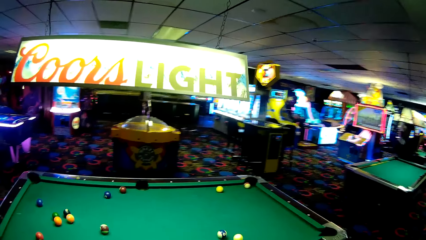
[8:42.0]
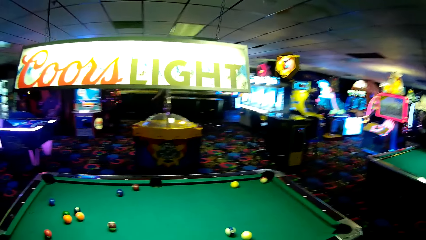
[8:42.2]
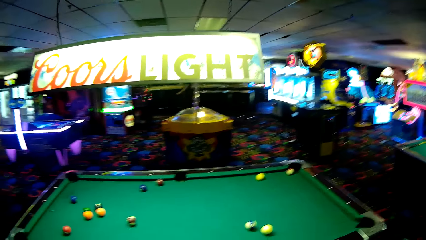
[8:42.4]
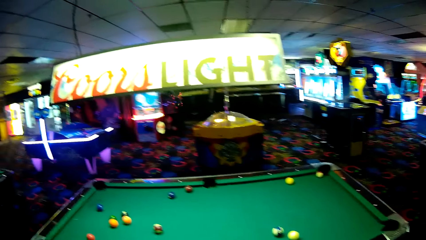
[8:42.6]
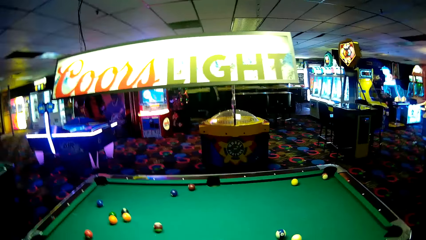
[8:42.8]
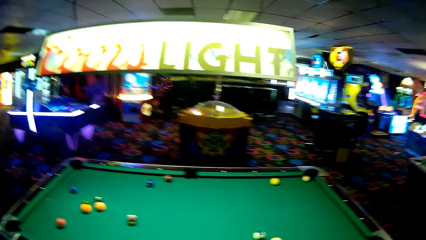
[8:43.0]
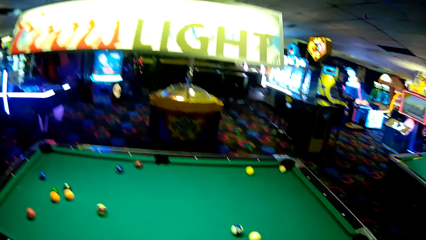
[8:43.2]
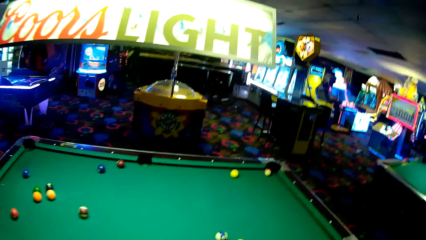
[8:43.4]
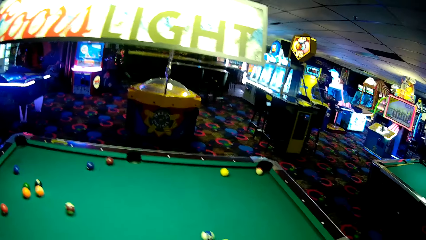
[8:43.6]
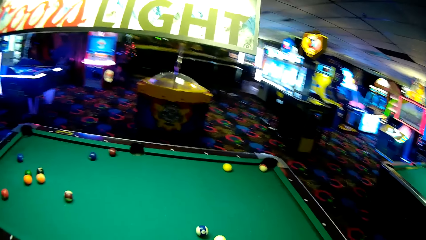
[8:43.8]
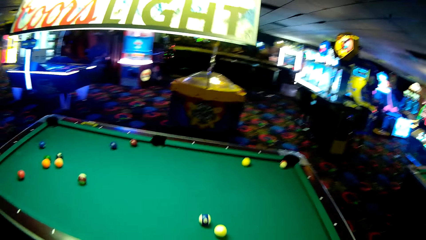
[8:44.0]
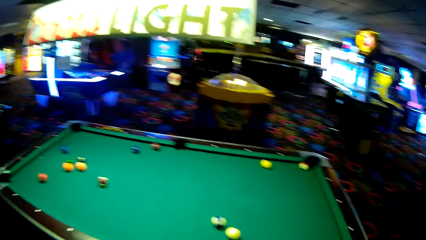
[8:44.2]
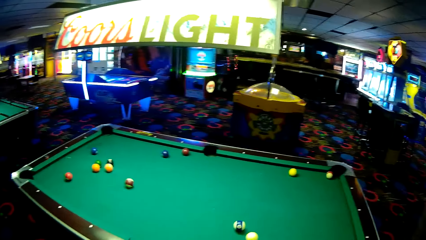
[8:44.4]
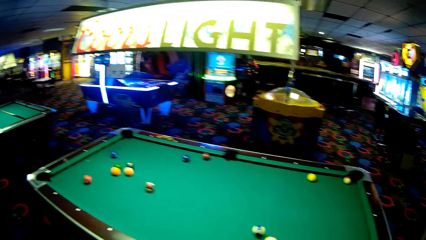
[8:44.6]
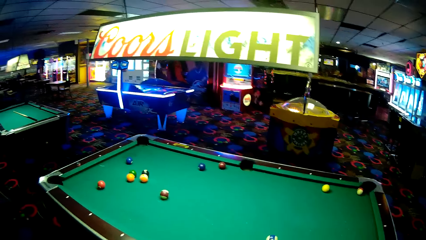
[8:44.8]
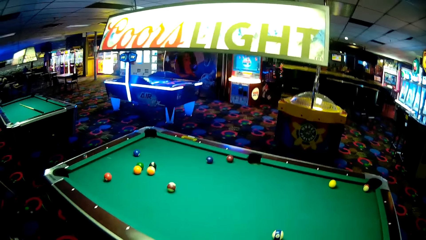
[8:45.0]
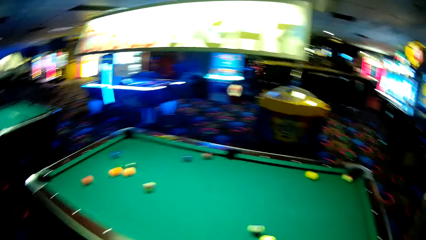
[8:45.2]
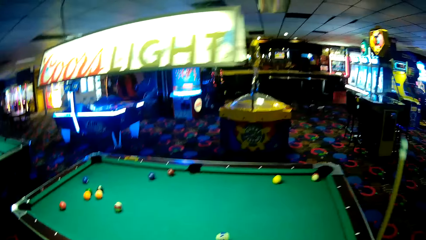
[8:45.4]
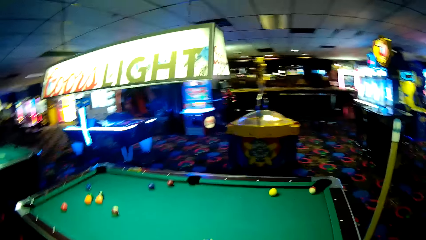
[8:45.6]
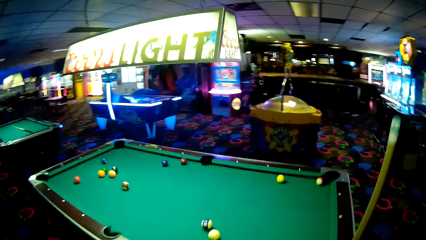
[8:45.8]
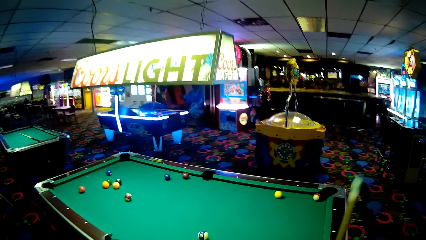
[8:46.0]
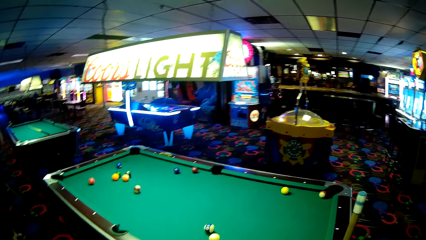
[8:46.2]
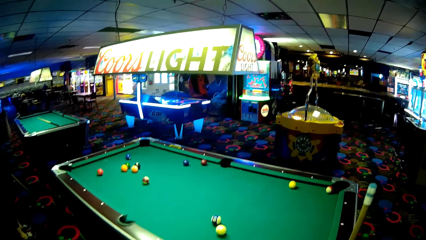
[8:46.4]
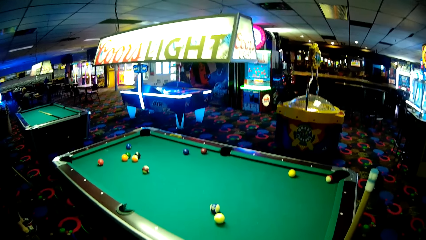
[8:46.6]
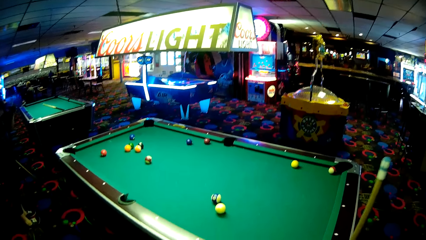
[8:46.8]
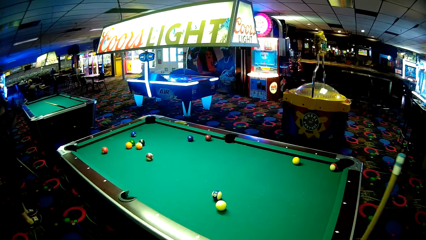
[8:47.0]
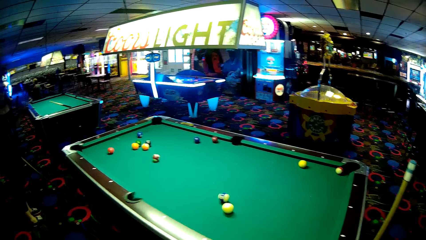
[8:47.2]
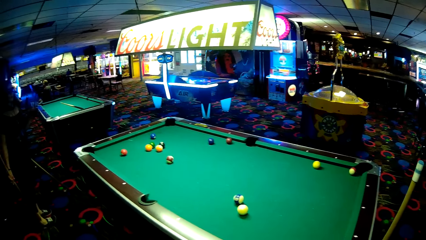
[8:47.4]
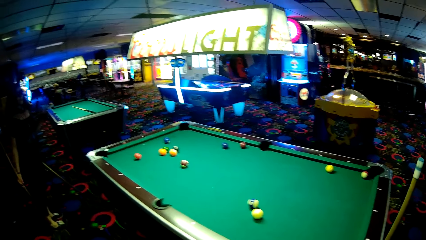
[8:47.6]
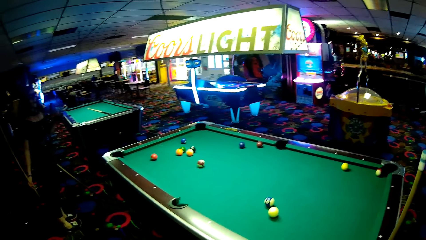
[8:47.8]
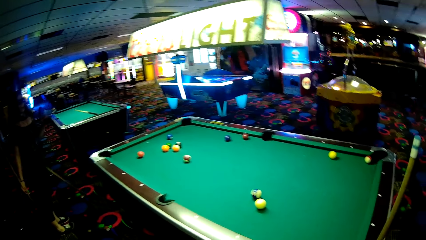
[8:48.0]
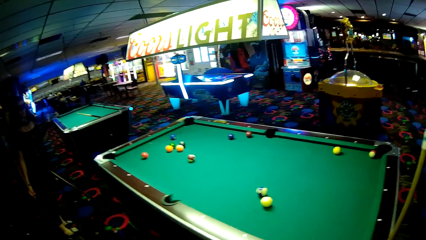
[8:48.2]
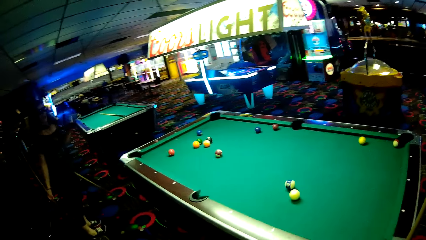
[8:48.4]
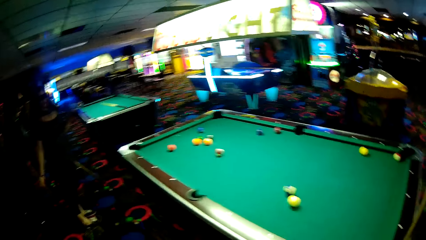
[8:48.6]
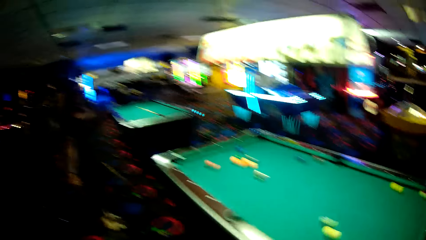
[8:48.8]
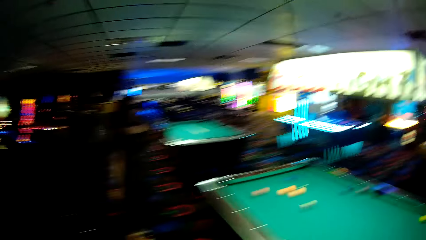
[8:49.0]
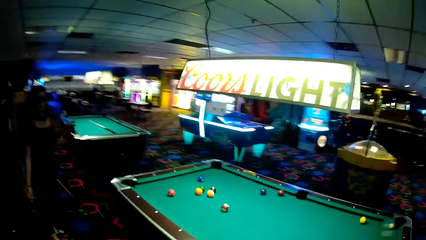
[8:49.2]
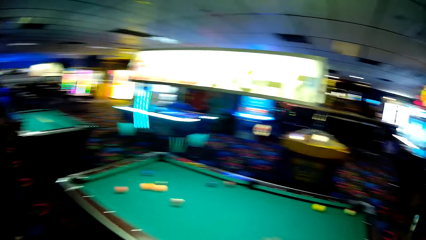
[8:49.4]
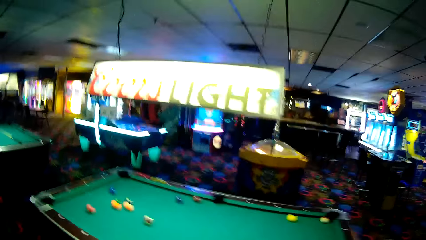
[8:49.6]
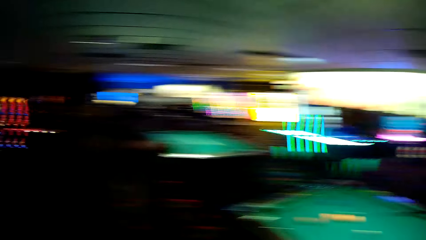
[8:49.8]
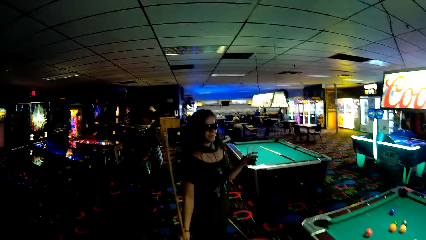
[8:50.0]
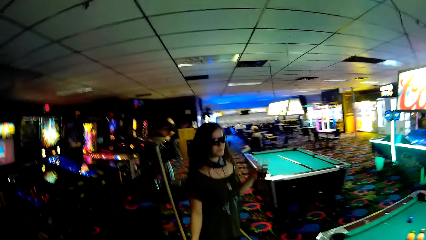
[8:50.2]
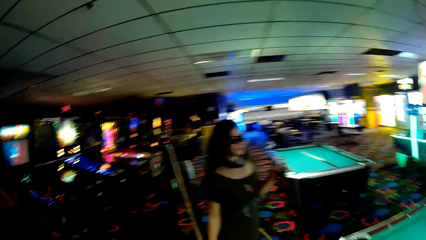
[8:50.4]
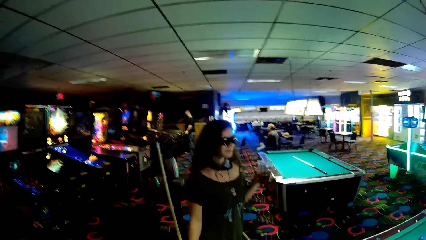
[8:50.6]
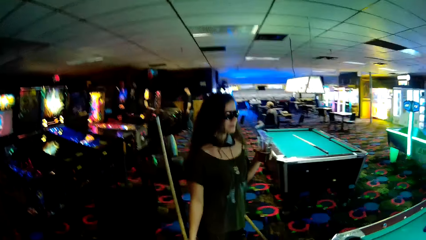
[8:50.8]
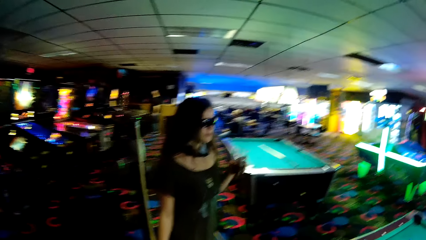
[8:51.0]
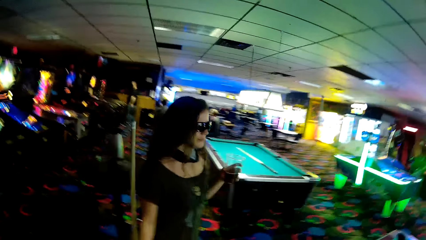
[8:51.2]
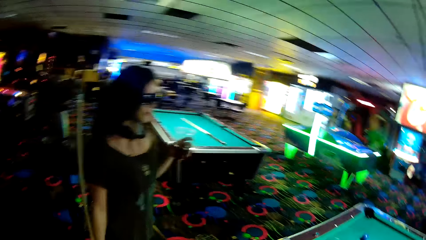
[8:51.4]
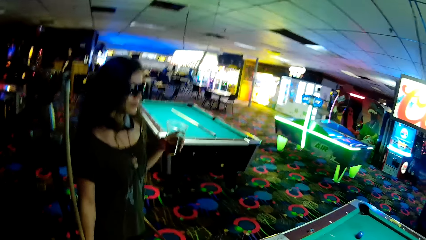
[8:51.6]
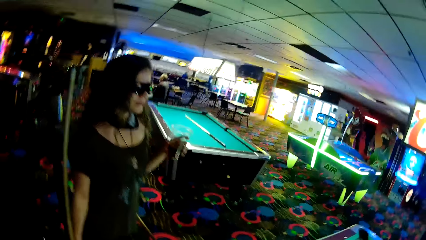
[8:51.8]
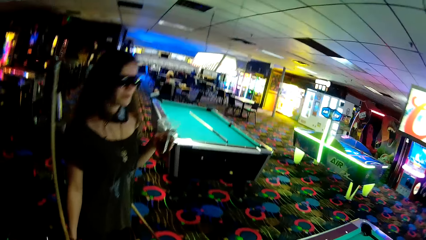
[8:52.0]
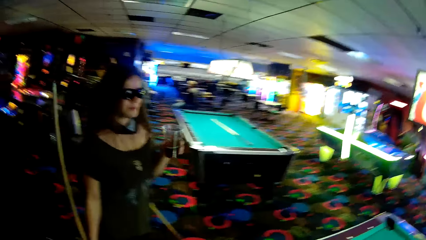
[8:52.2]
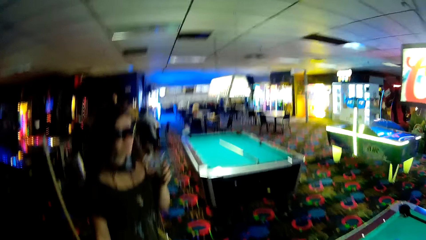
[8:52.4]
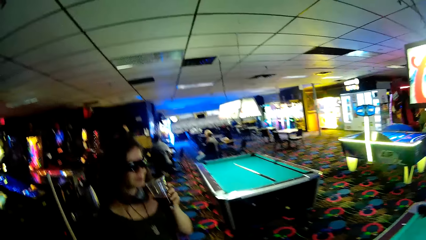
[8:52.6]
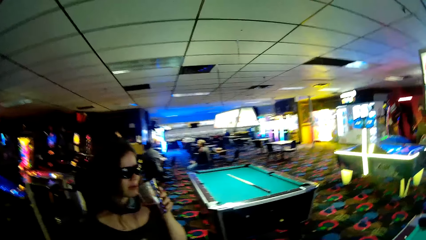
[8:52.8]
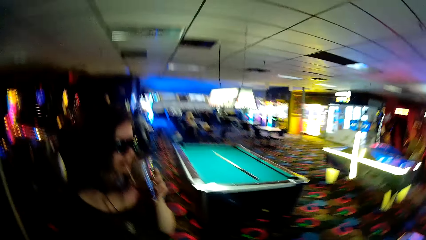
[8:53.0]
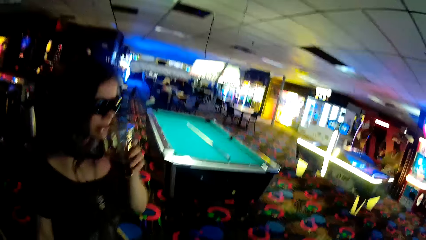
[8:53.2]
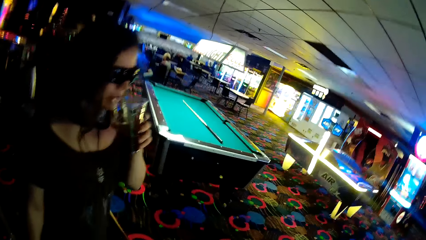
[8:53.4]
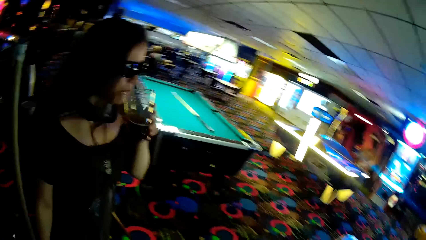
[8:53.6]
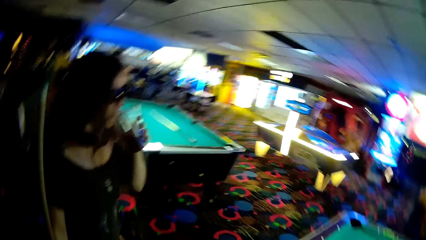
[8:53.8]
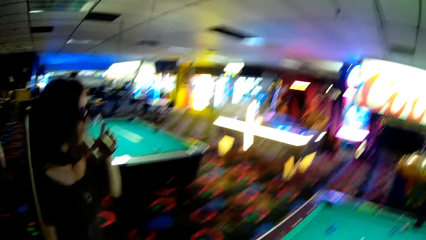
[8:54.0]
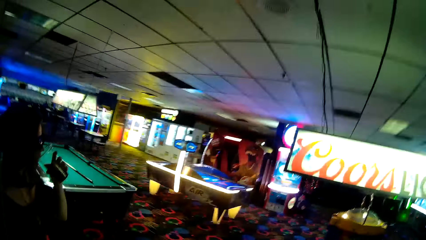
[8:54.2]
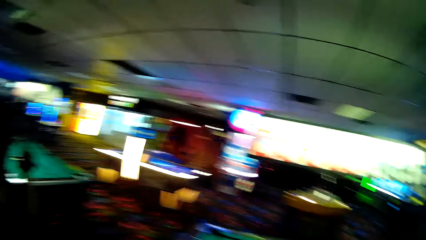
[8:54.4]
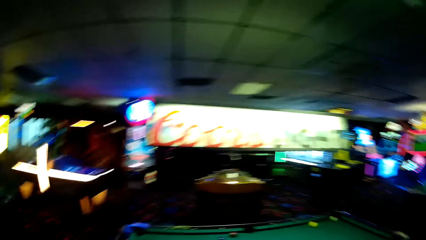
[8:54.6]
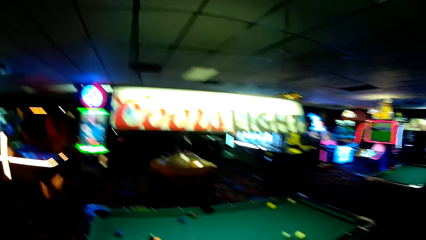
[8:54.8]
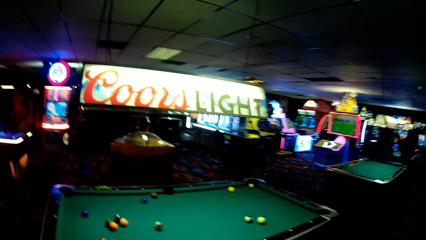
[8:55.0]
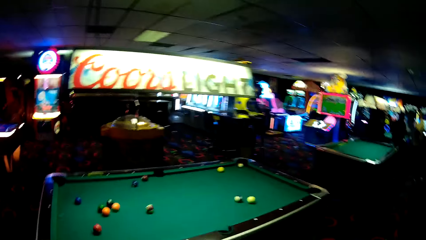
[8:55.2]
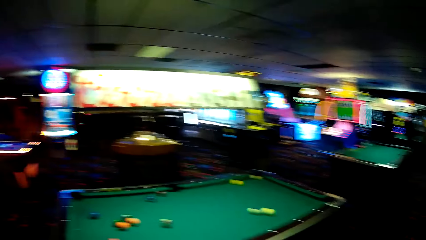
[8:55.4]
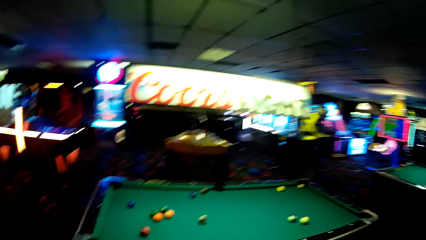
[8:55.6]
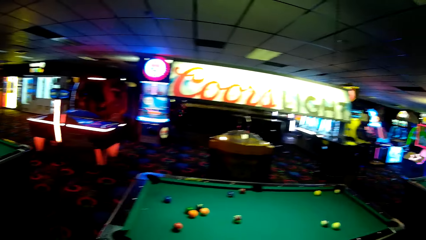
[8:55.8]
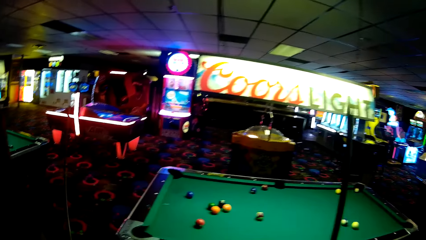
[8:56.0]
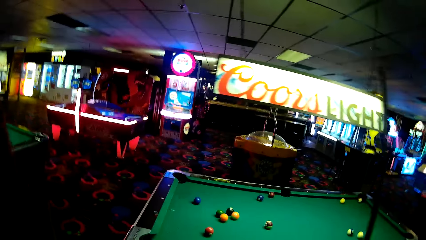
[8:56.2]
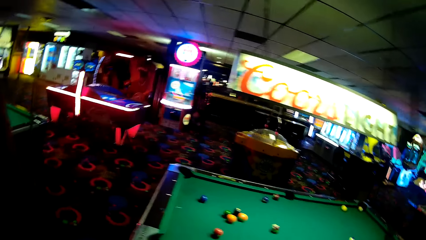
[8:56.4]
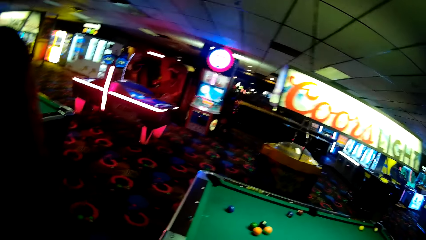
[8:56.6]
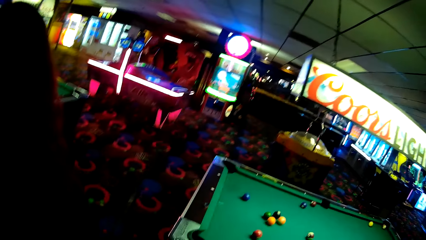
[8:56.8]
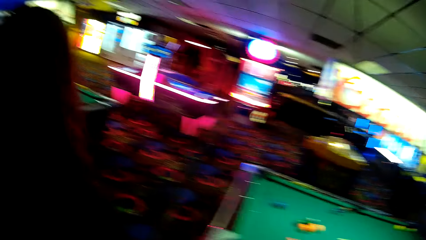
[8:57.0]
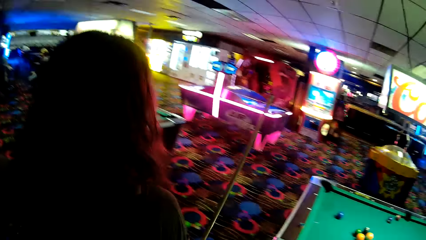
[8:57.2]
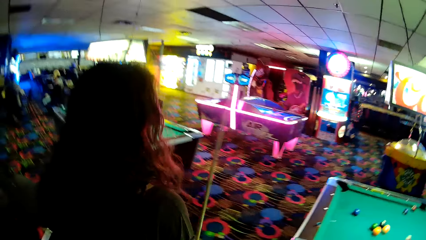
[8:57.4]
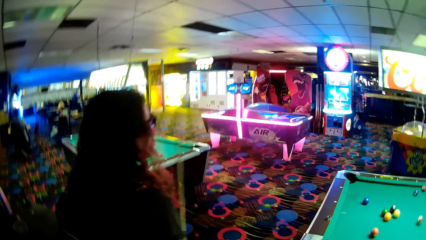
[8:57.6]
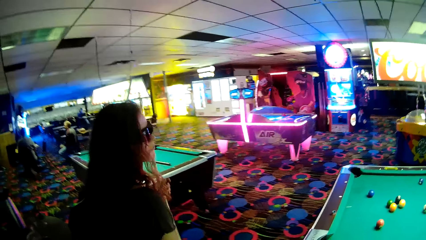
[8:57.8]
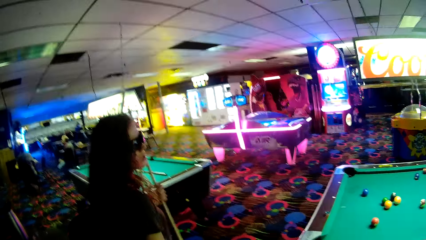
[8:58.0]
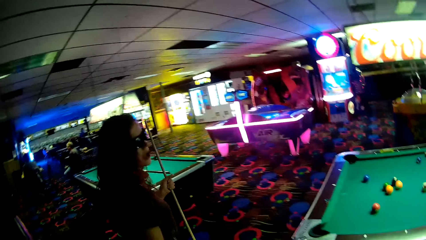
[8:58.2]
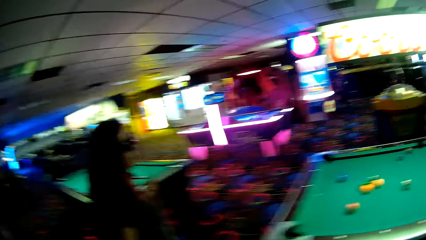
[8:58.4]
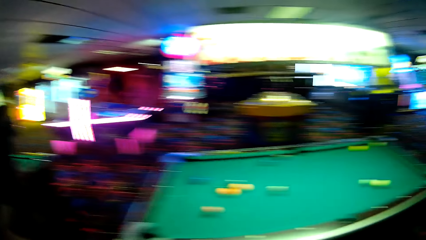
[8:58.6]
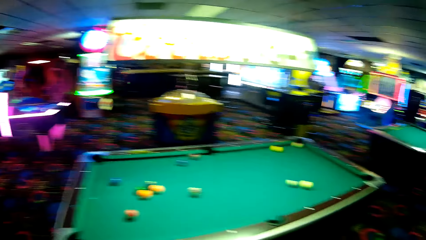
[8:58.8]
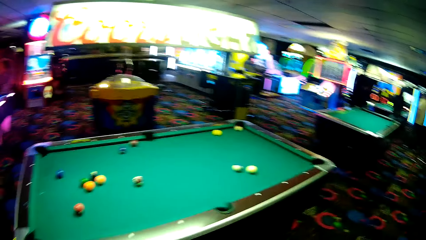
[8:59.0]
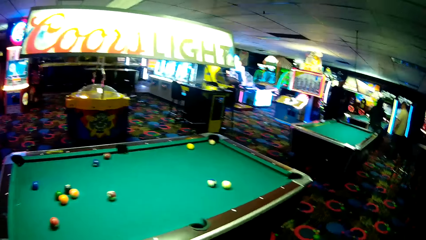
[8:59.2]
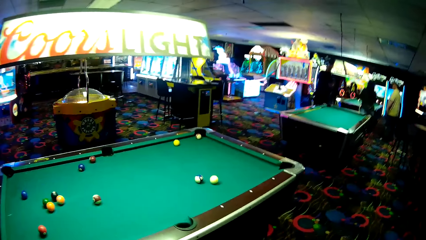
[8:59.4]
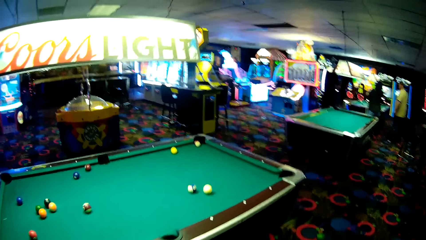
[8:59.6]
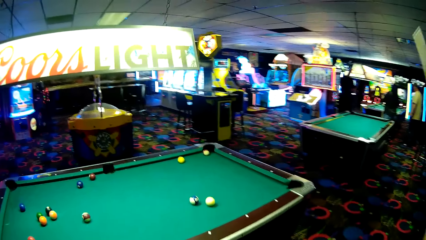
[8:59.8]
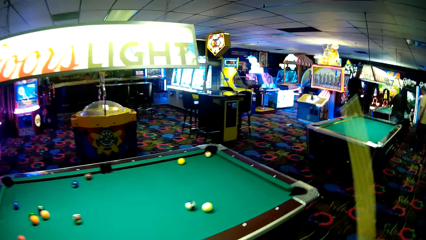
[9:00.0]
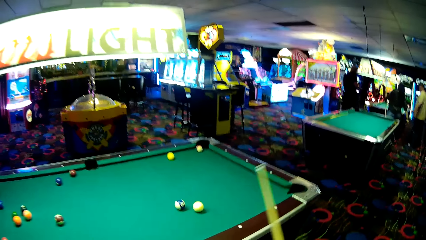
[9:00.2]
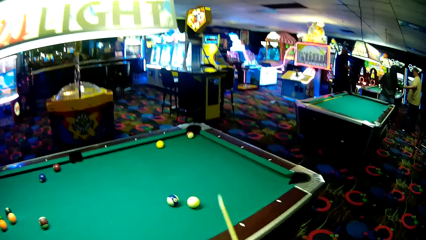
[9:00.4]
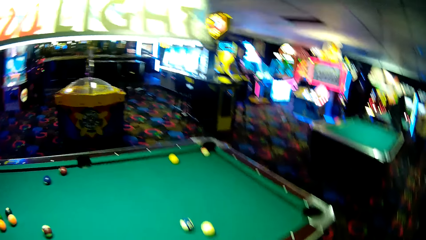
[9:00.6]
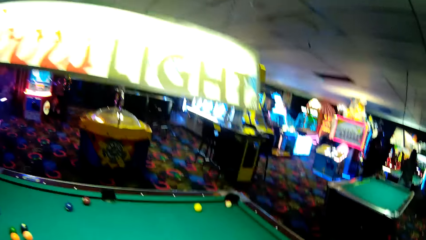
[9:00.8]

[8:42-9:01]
The camera wearer looks around the house. A woman takes the wine. The woman drinks the wine.
